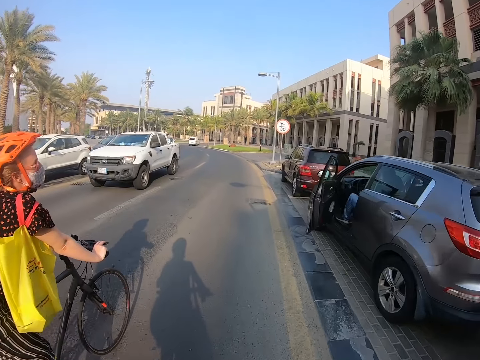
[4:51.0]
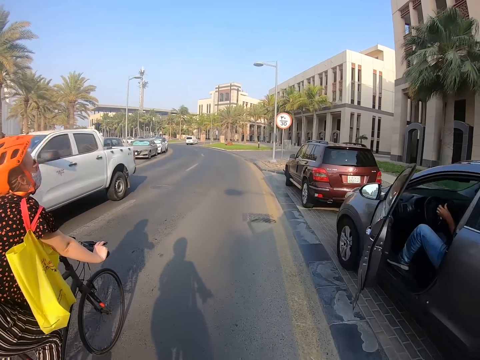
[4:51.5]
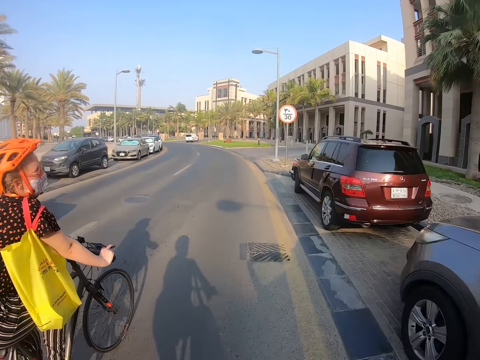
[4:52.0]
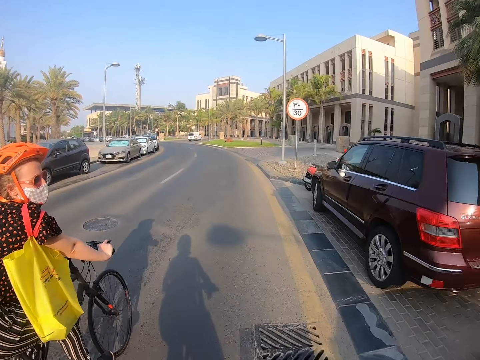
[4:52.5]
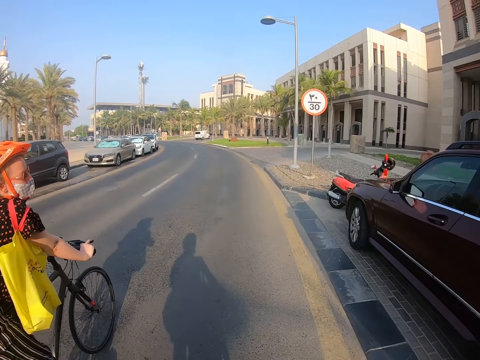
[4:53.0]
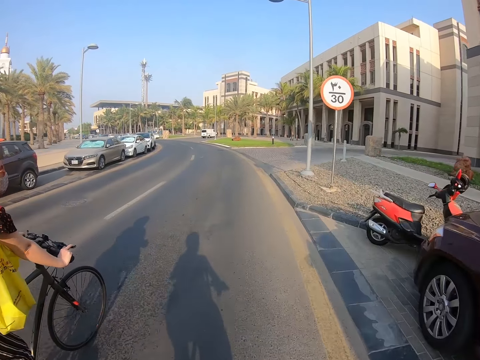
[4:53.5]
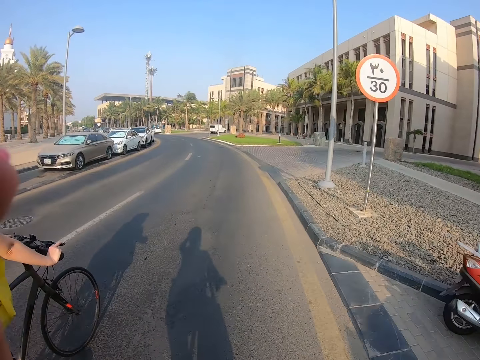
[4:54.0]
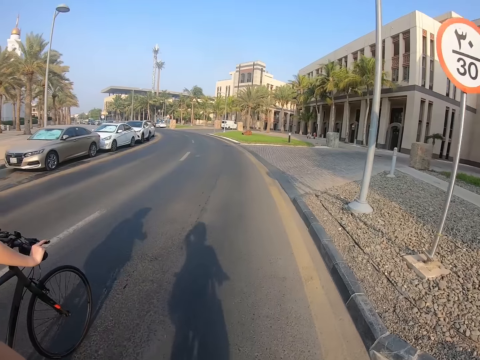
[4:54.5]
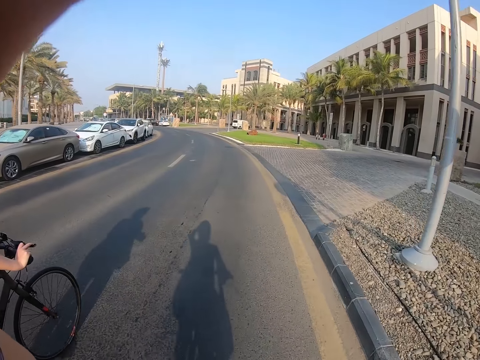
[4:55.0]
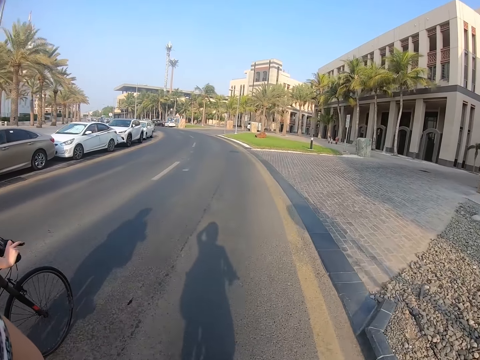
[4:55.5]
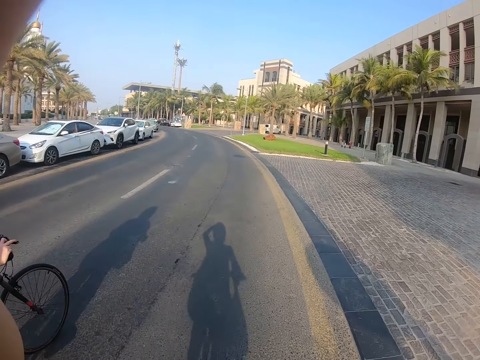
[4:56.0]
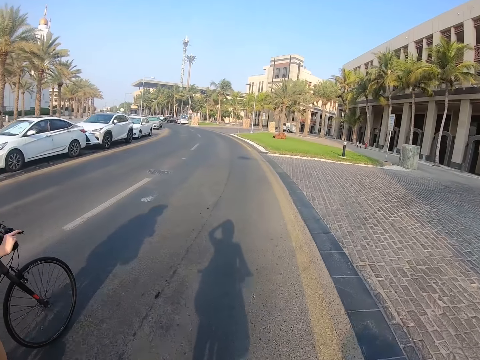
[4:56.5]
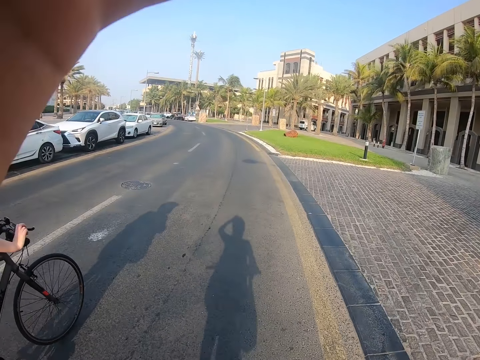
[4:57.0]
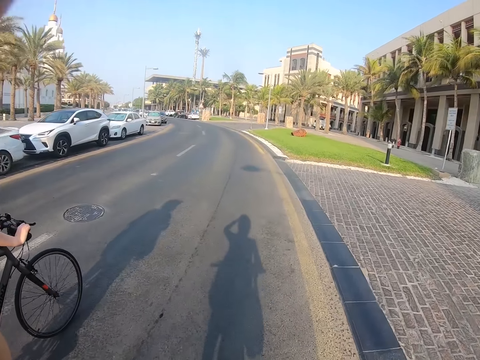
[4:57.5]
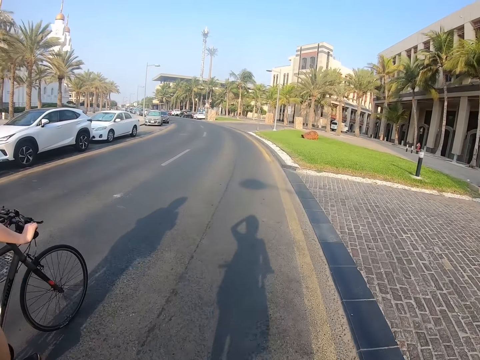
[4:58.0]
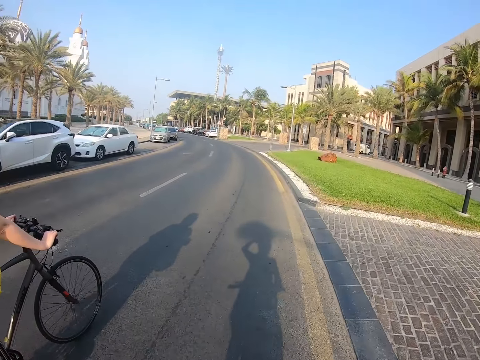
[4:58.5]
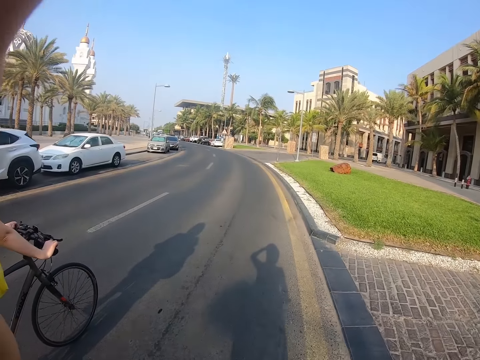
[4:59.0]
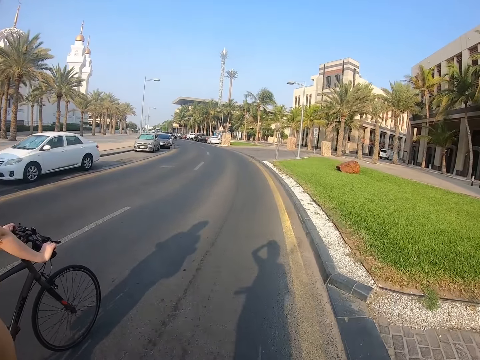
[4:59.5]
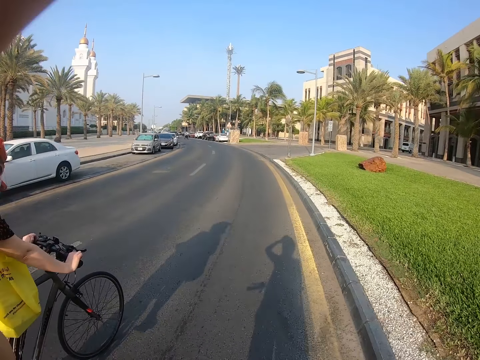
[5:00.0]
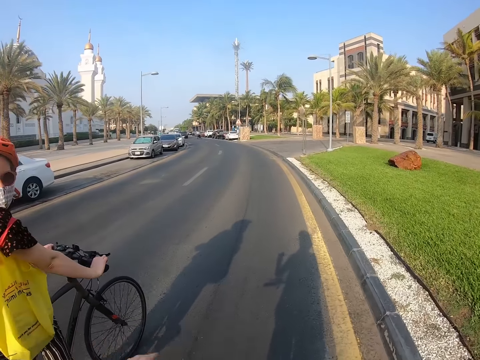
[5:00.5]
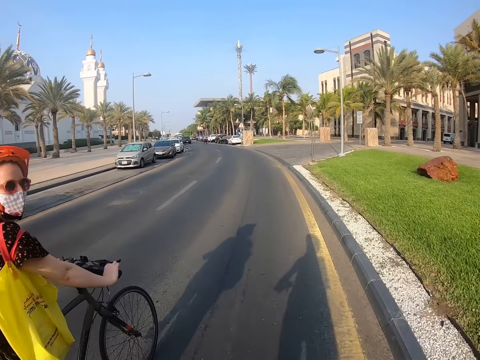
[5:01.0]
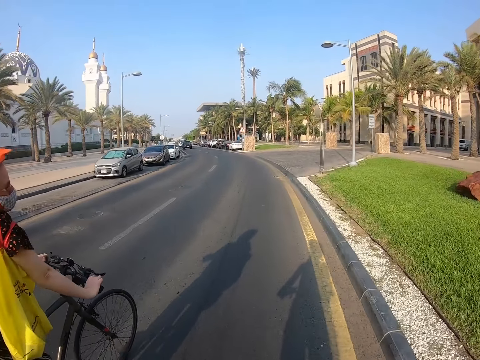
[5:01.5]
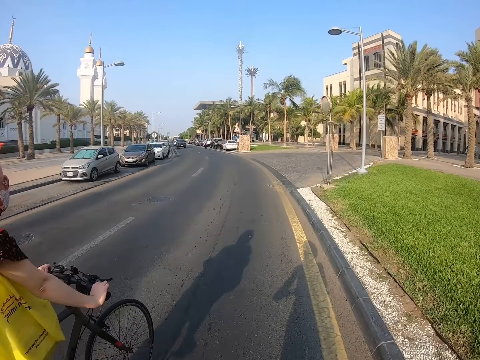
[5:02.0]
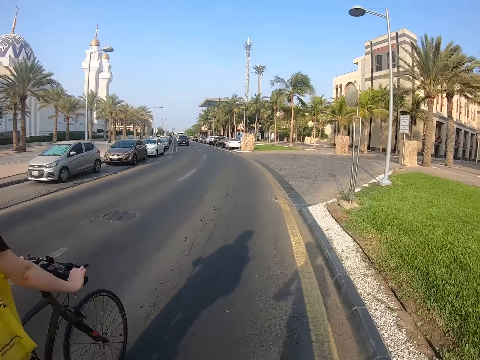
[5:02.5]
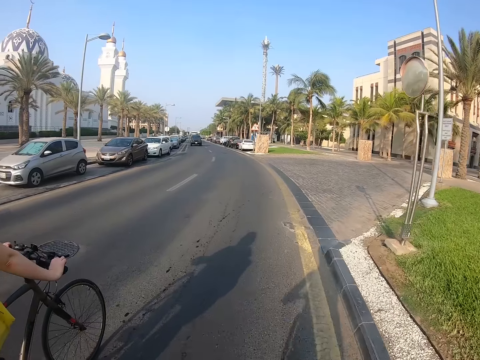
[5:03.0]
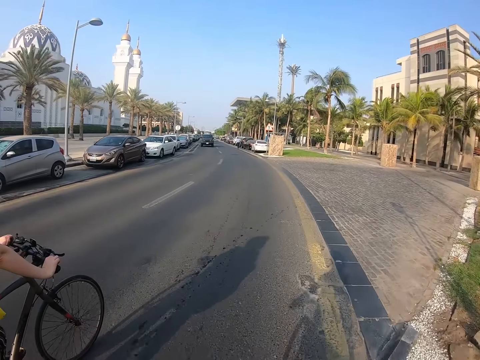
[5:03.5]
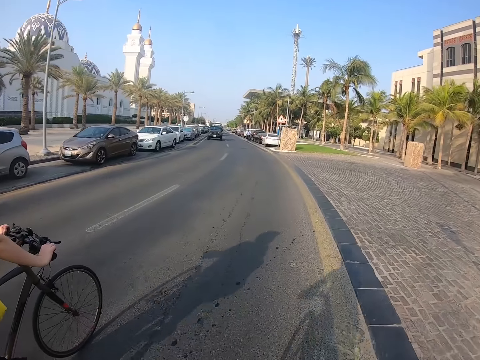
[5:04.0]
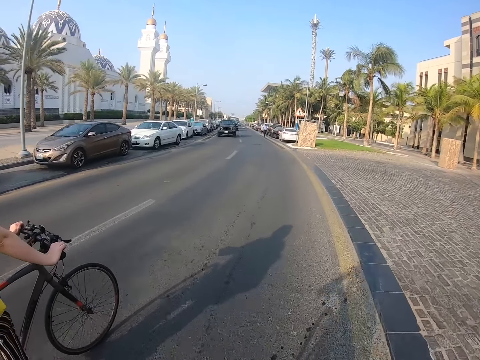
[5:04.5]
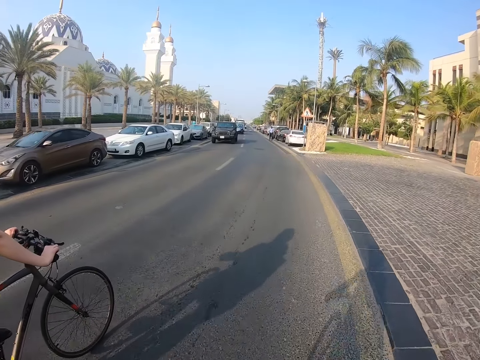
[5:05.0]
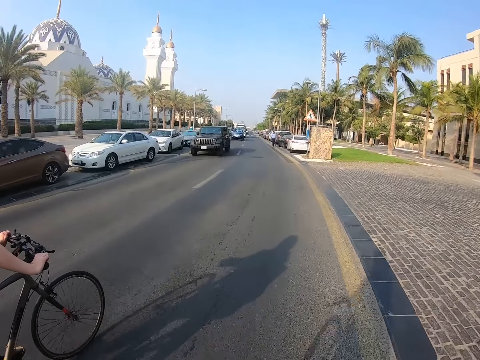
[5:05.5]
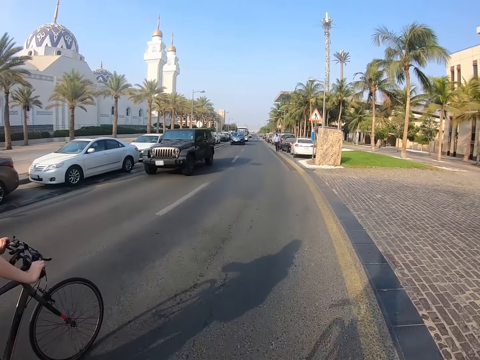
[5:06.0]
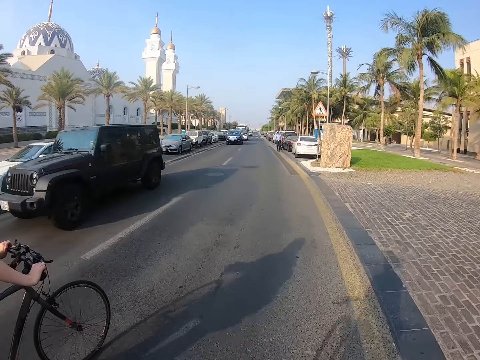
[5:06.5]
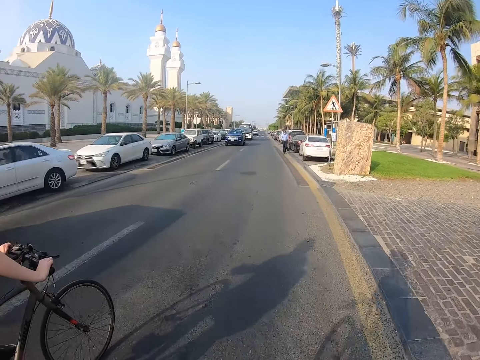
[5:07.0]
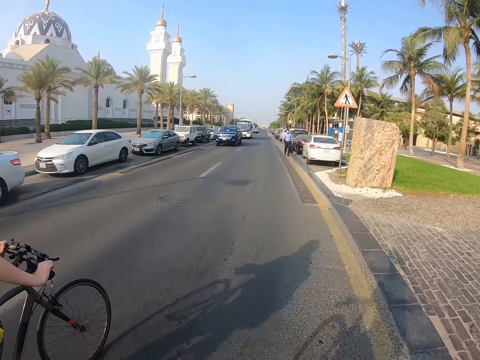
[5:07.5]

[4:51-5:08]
The camera wearer puts down the hand. A woman looks around. The woman rides a bicycle. The camera wearer raises the left hand. They drop the left hand. The woman looks around. The woman rides the bicycle. The camera wearer rides a bicycle.

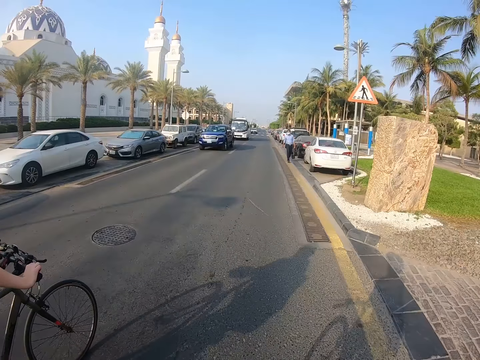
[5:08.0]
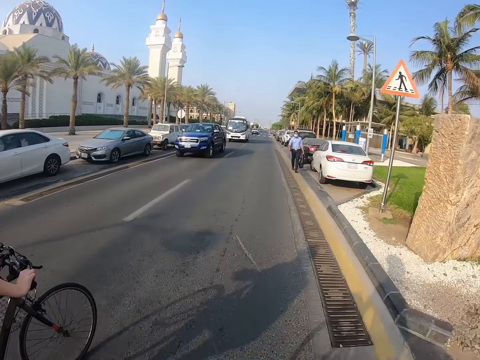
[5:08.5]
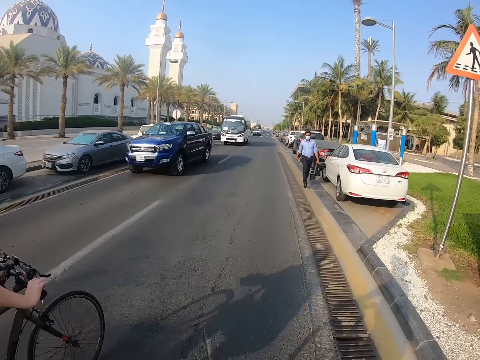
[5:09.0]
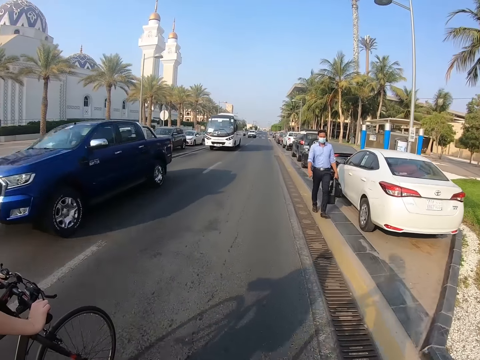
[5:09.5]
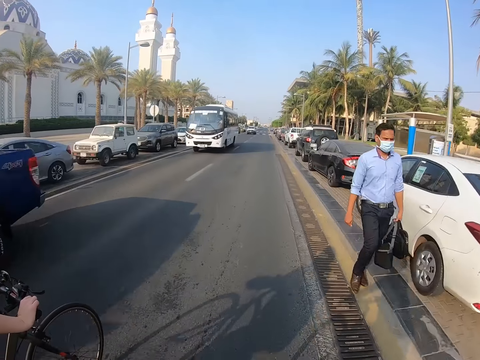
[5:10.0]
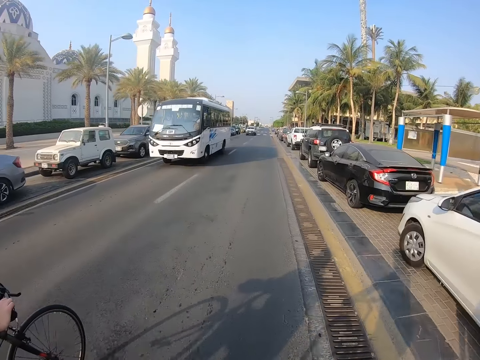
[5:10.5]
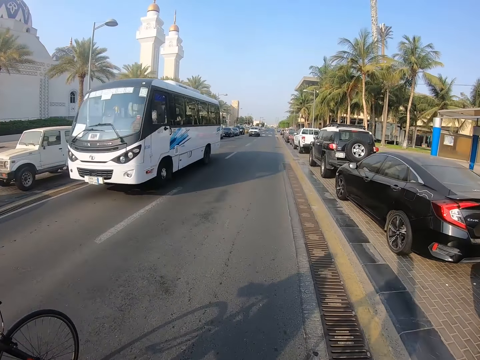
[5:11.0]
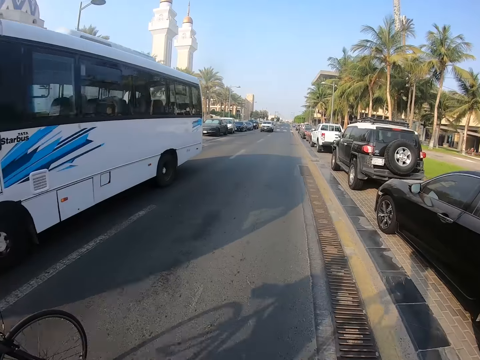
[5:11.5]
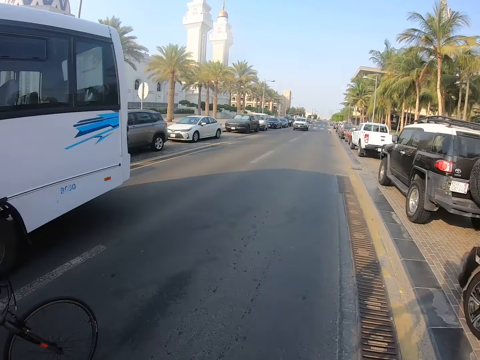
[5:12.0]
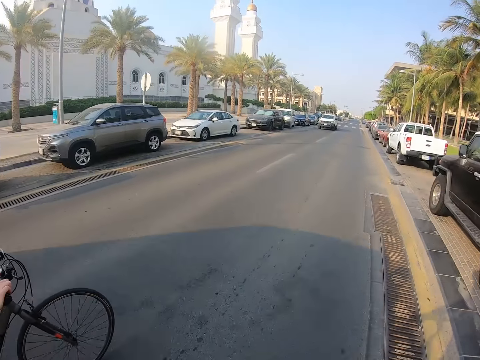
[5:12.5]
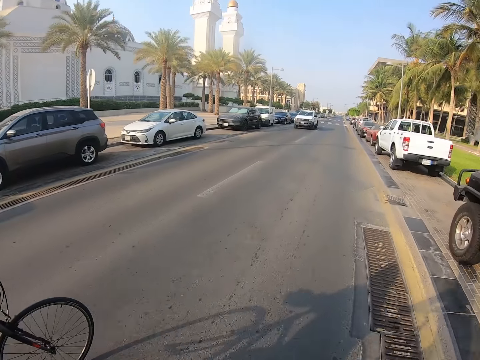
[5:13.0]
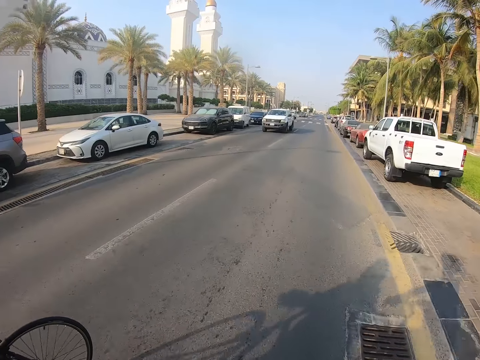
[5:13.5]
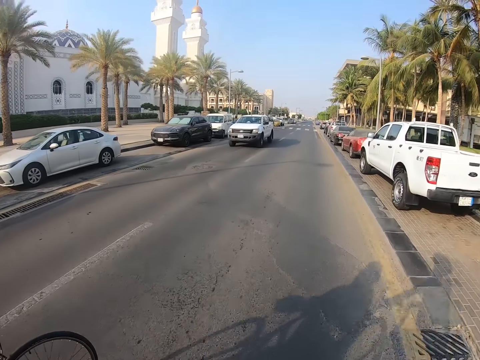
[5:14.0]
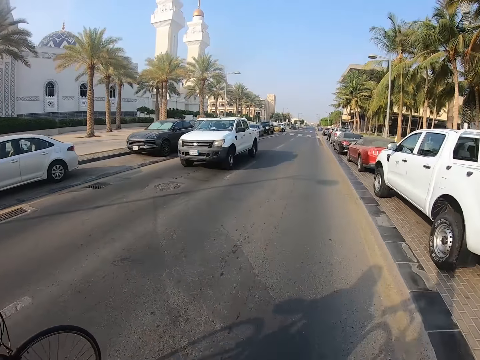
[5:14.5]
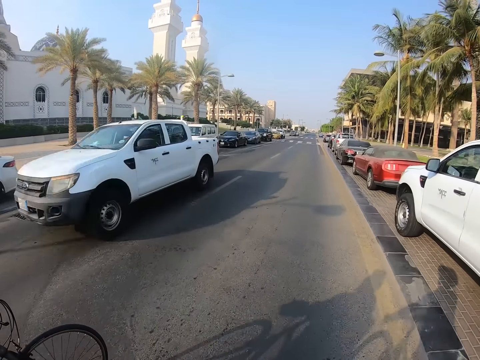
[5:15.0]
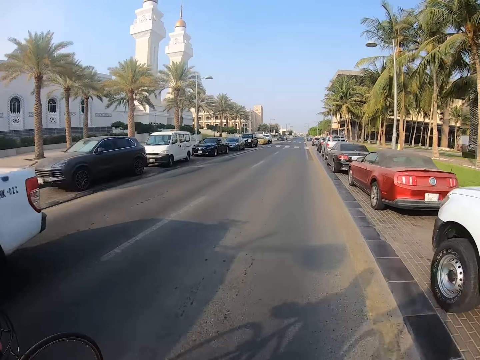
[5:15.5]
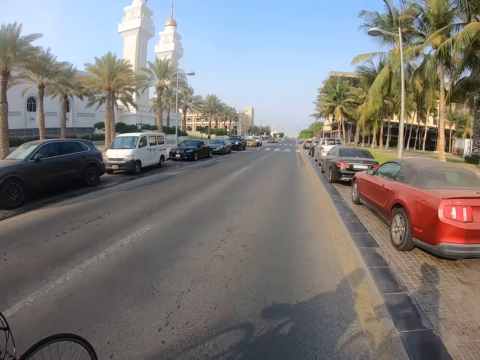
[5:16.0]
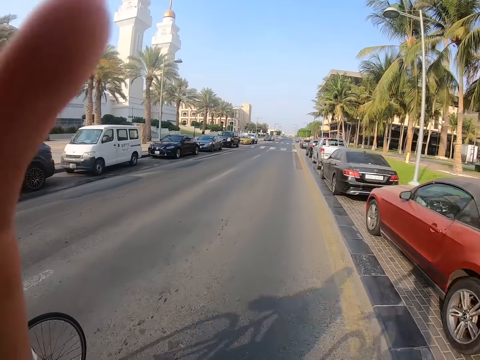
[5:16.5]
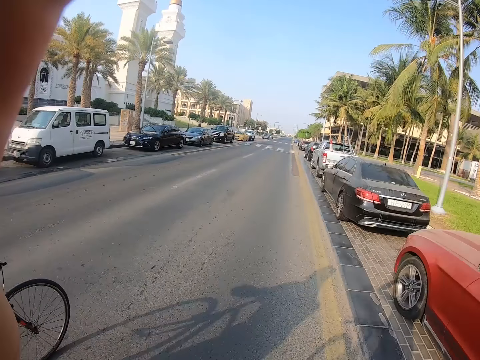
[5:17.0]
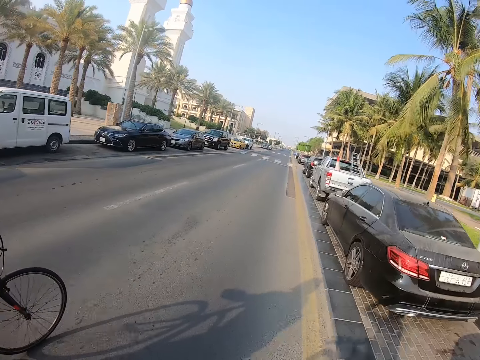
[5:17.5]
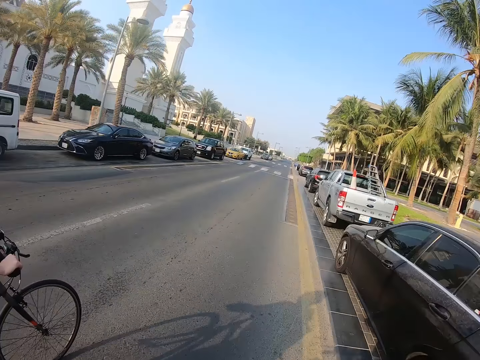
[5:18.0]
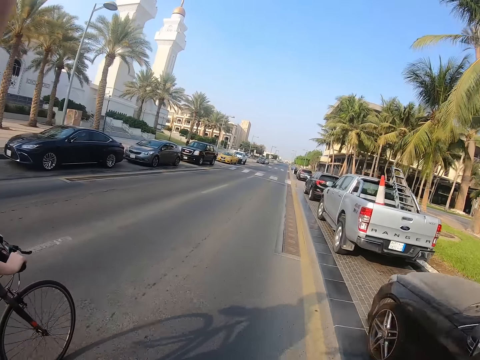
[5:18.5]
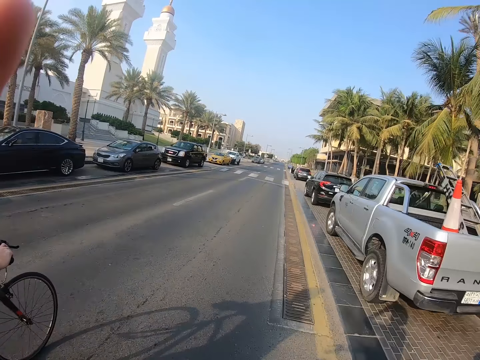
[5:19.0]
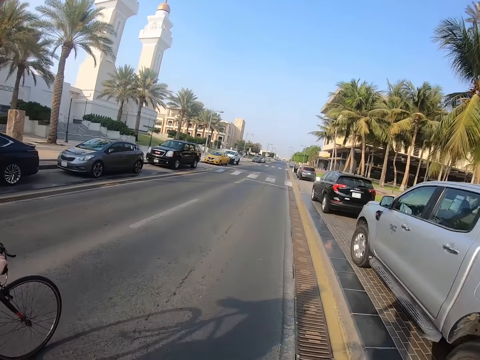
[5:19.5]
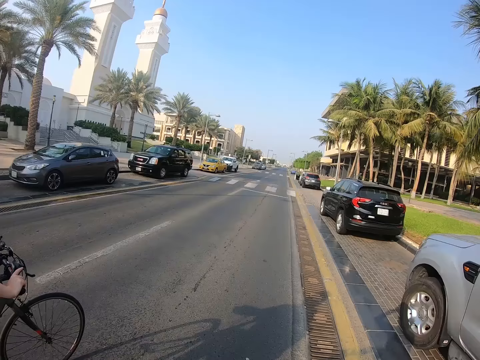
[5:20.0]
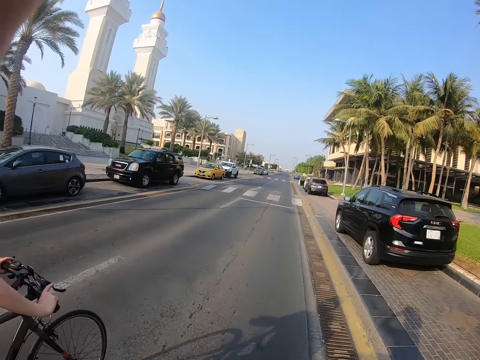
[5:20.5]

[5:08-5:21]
The camera wearer raises the left hand.
